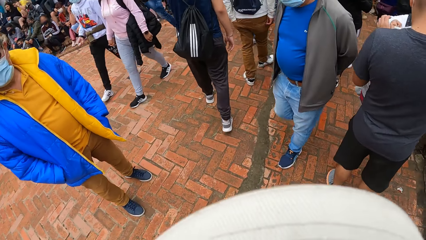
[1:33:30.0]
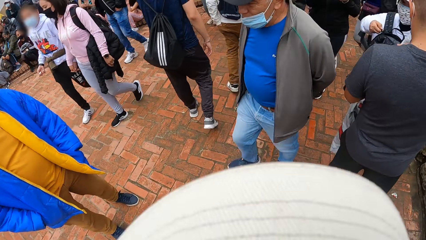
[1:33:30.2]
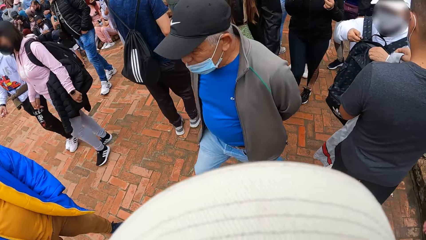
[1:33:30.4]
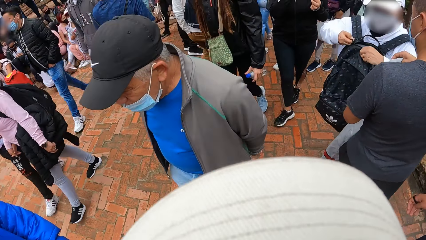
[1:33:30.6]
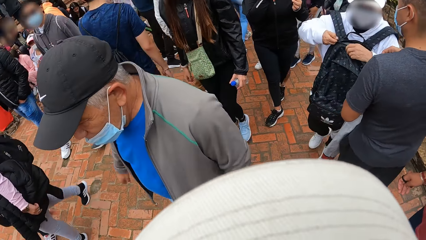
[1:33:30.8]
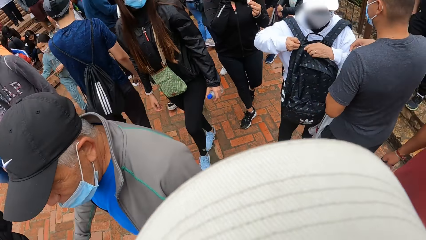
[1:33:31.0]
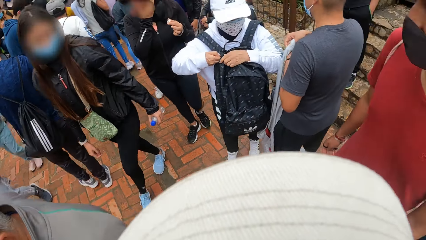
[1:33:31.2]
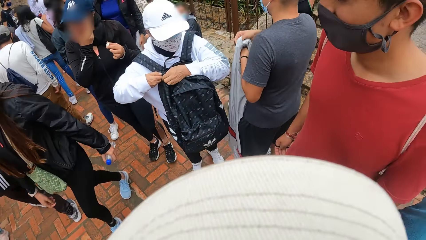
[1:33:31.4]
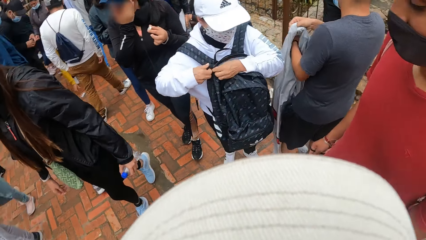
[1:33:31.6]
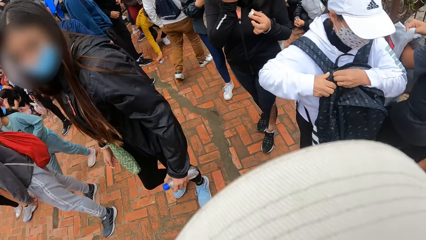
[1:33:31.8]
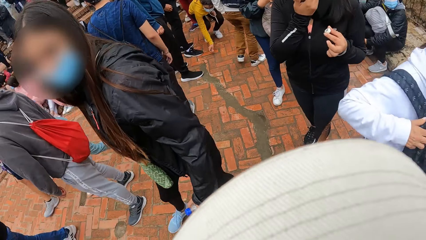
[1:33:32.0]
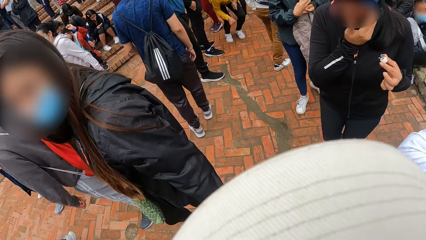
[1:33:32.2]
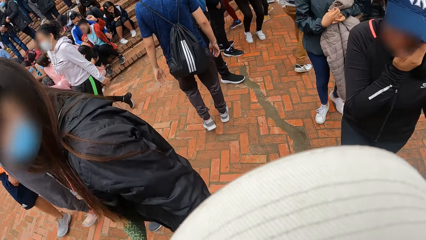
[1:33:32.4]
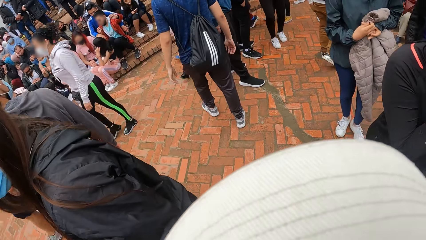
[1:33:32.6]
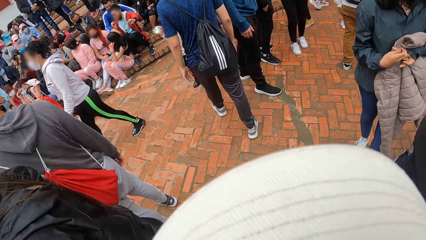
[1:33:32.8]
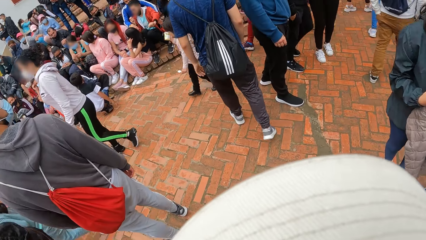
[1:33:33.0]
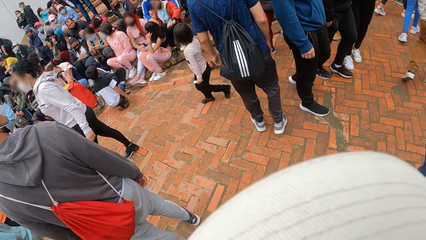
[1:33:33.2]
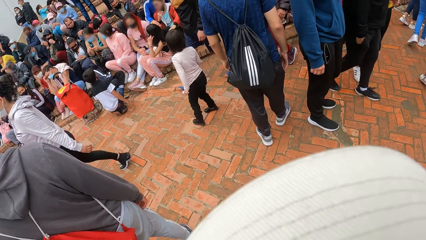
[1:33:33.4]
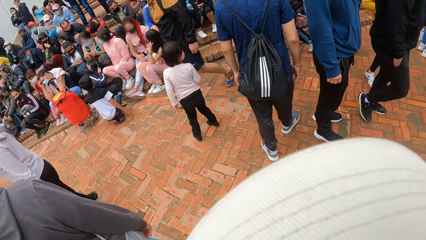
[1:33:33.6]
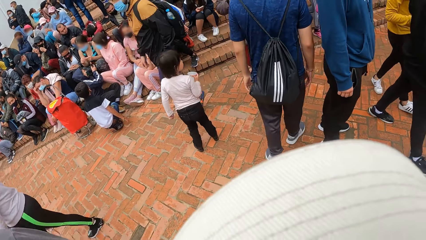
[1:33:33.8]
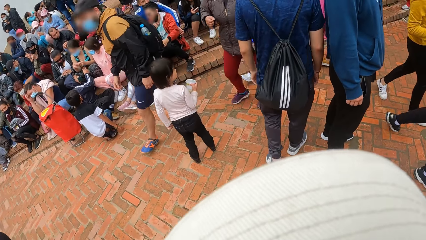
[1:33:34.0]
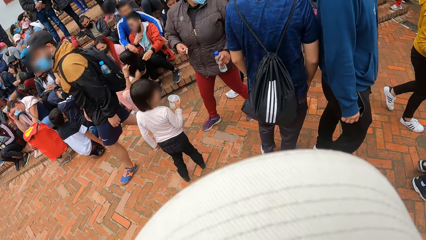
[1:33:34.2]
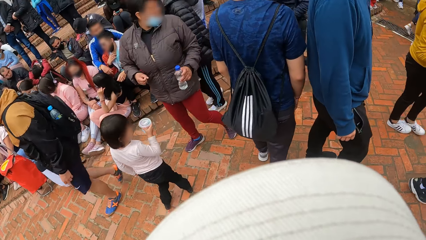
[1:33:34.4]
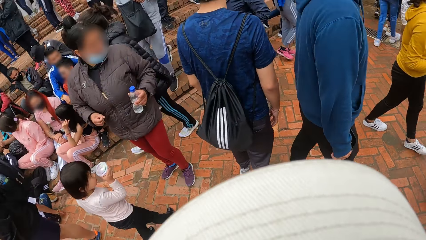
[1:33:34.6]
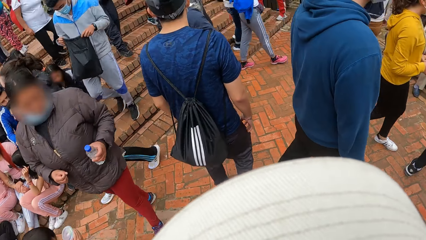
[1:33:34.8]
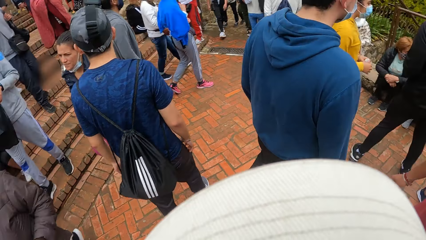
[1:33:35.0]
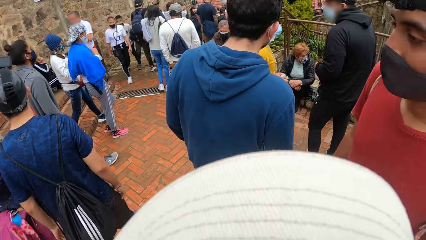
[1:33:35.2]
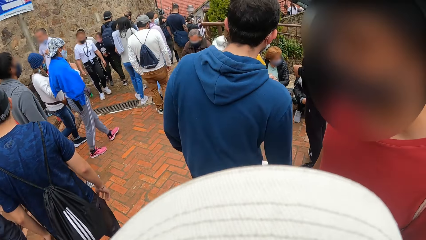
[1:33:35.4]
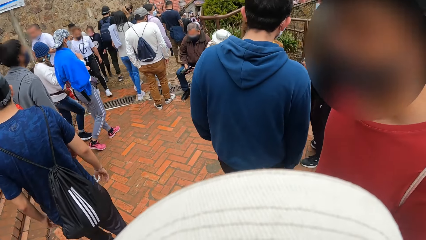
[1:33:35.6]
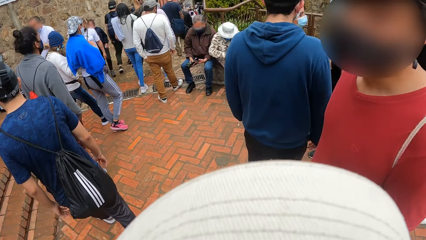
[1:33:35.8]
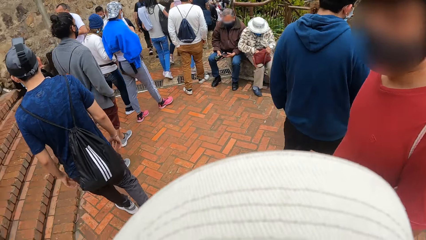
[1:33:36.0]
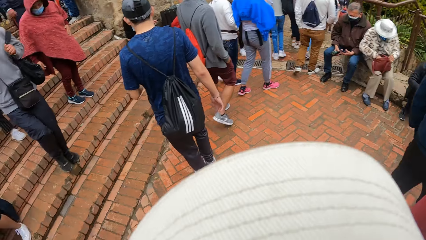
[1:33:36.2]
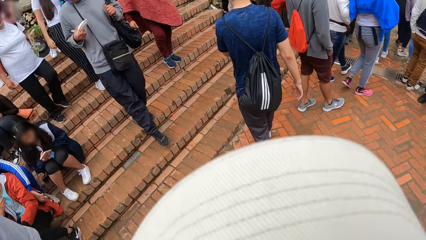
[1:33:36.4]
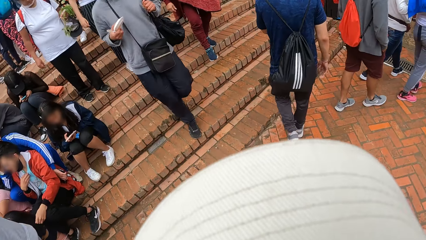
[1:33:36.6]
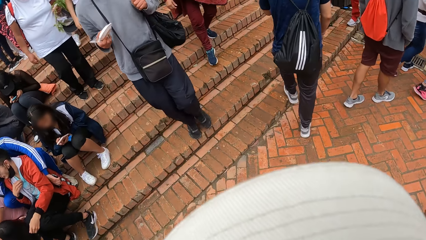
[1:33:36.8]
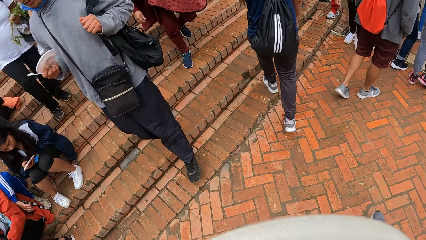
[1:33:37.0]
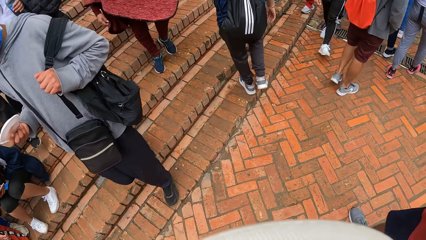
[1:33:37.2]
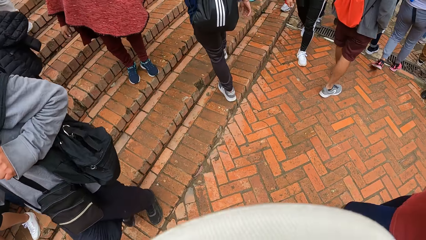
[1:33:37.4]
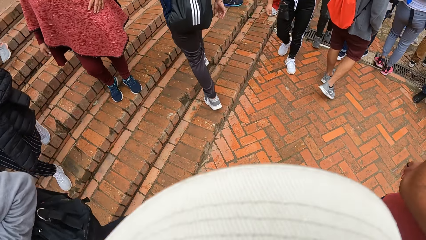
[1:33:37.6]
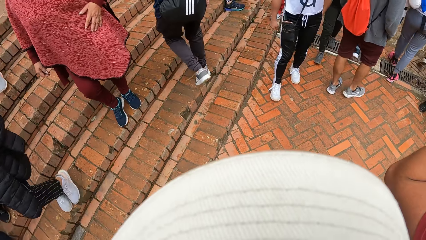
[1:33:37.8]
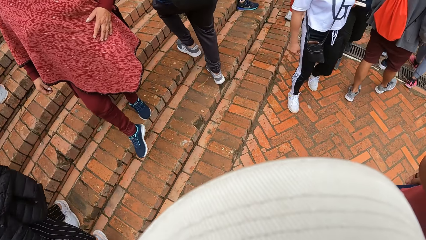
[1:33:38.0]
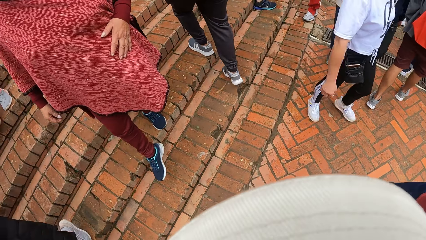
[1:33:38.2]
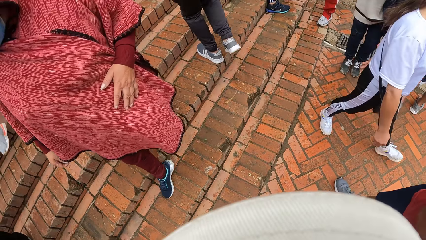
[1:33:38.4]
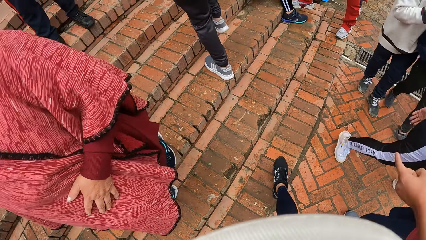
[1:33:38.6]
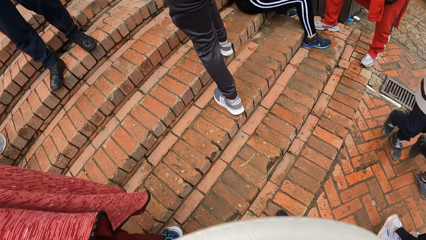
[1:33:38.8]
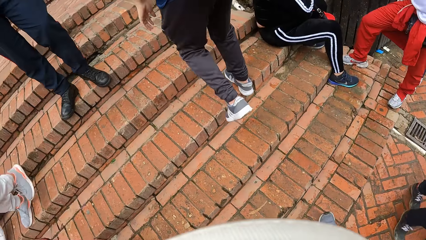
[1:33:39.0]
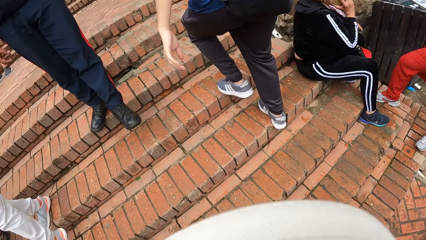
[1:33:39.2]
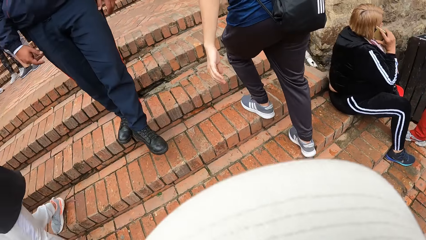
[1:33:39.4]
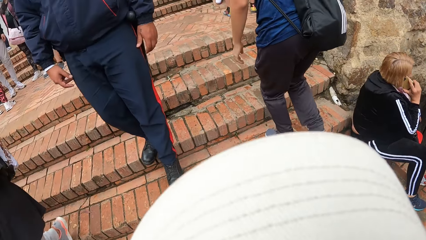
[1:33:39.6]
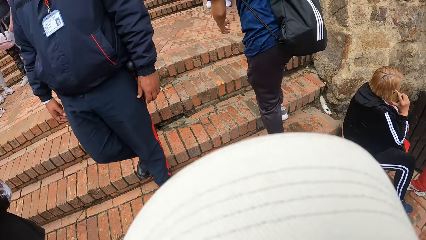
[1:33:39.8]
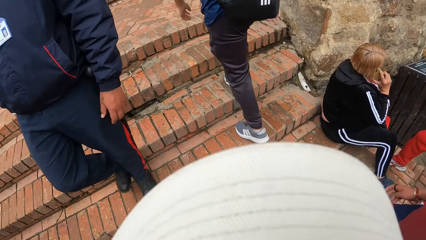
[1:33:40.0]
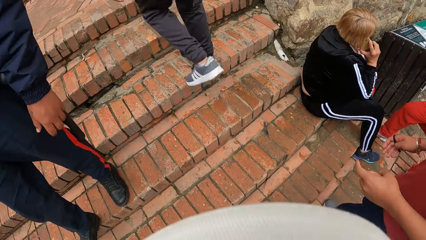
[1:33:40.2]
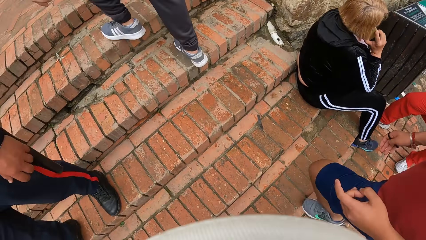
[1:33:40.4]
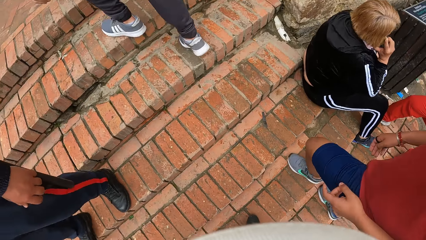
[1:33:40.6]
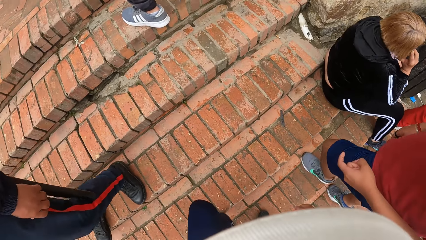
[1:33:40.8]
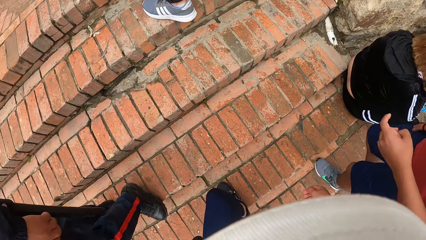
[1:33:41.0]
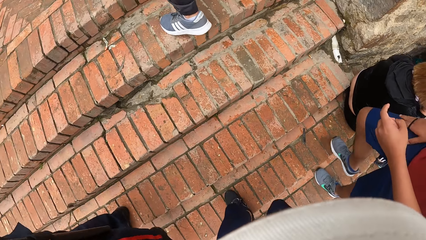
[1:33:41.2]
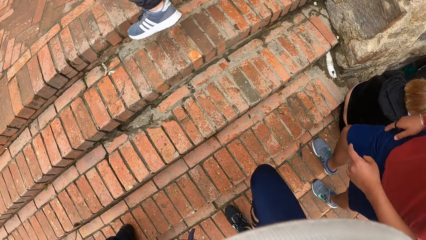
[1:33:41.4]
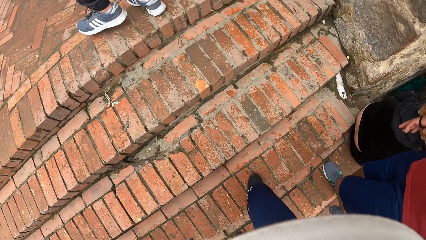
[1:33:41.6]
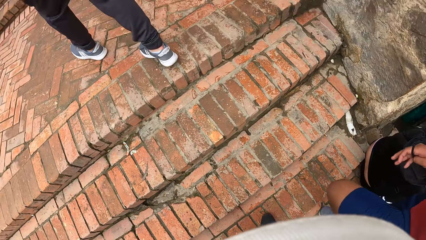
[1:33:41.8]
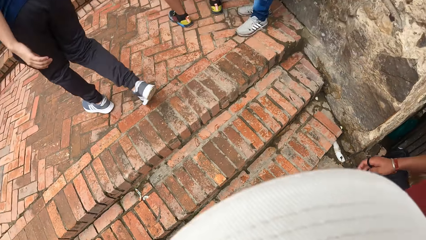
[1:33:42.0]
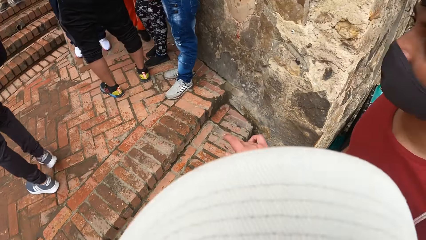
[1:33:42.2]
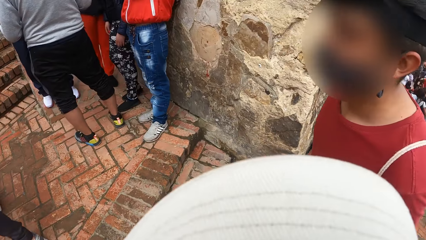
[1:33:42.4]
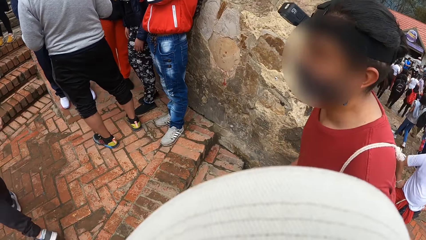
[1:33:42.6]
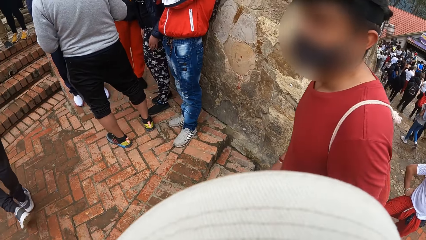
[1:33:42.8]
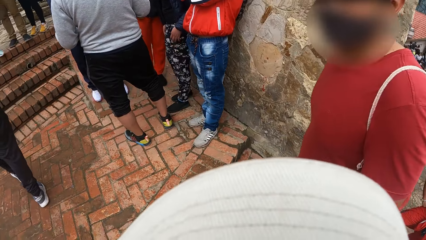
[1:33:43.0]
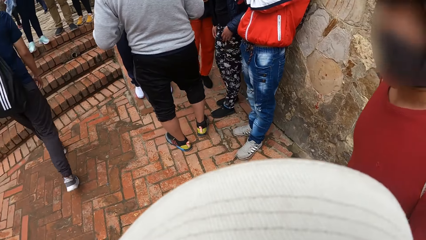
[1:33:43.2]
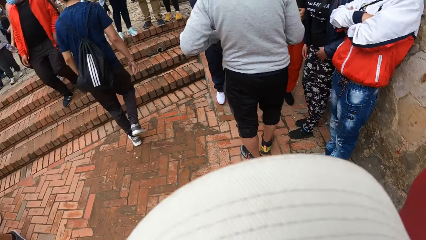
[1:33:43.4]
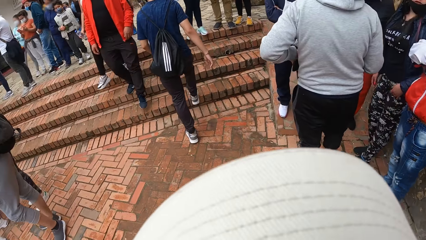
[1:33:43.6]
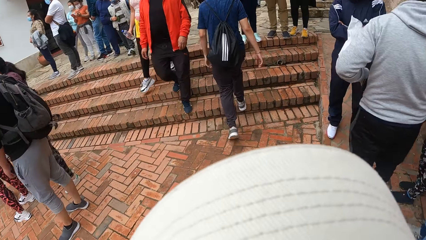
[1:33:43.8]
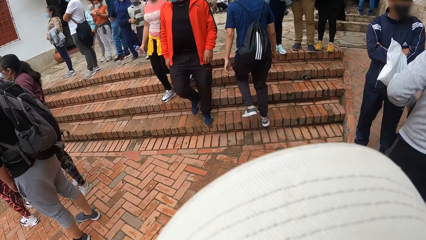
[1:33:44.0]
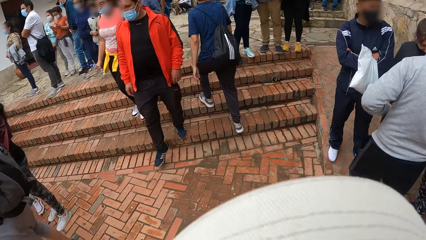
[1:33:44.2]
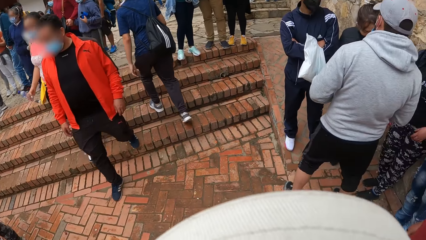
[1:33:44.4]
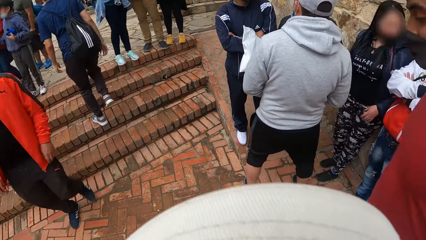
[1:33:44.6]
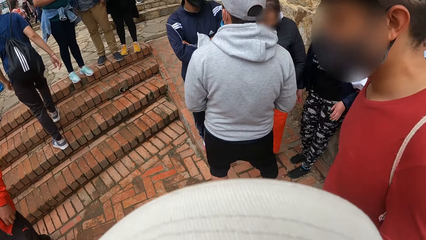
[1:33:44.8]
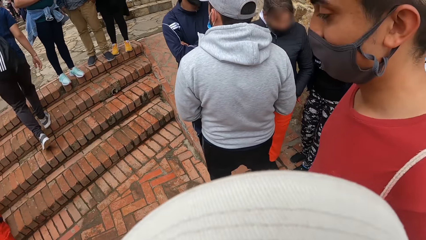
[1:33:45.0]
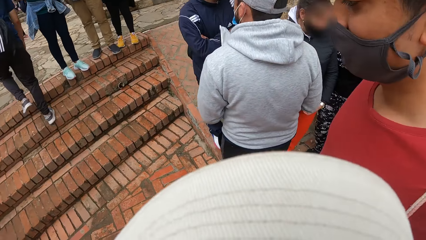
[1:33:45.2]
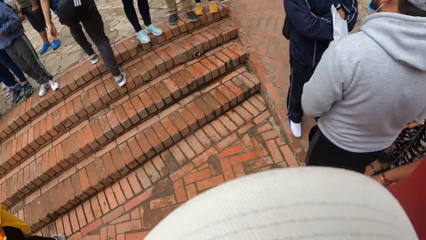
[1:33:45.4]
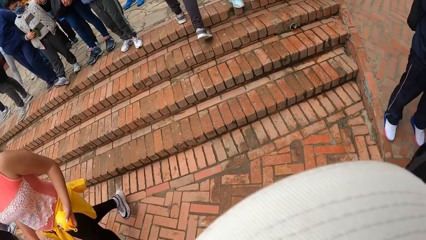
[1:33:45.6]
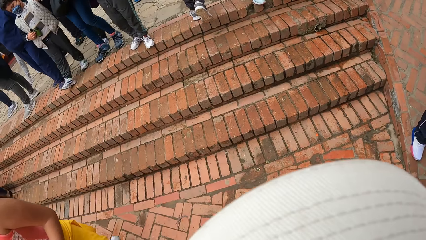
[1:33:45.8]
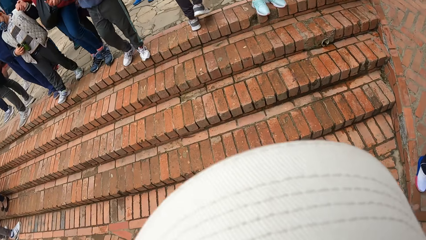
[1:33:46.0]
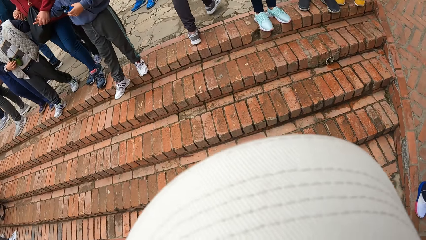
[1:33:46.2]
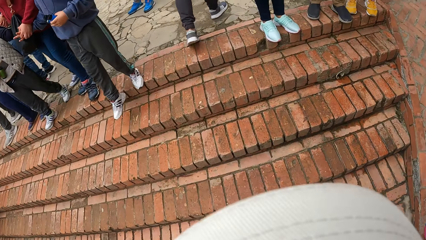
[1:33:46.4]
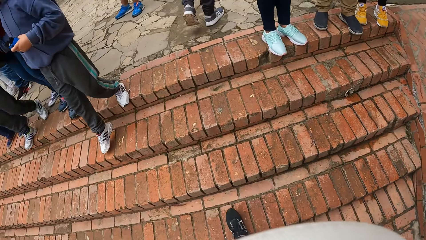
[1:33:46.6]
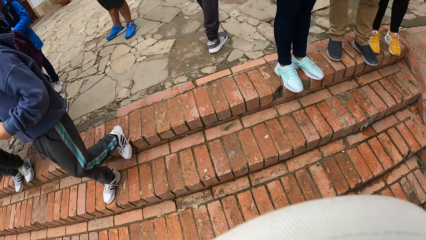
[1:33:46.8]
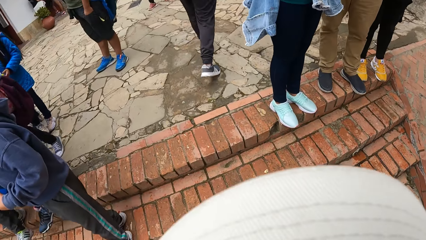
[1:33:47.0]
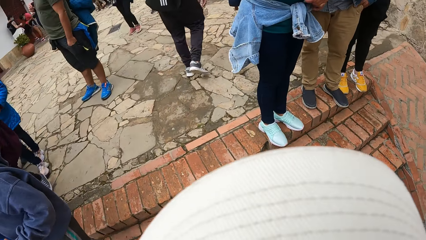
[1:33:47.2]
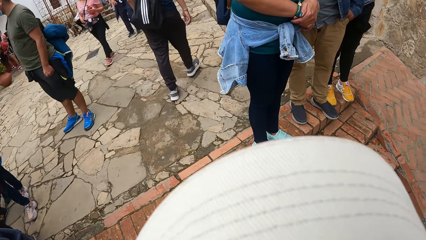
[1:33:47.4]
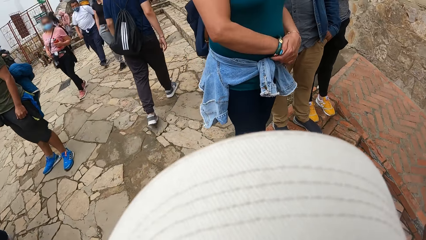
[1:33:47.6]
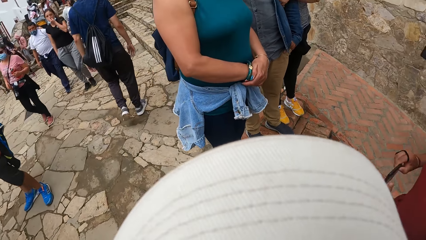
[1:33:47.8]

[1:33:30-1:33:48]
The camera wearer walks in the park. A man walks in the park. Another man walks up the stairs. The camera wearer walks up the stairs with the first man. The first man walks up the stairs. The camera wearer dialogues with the first man. The other man walks on the street.
